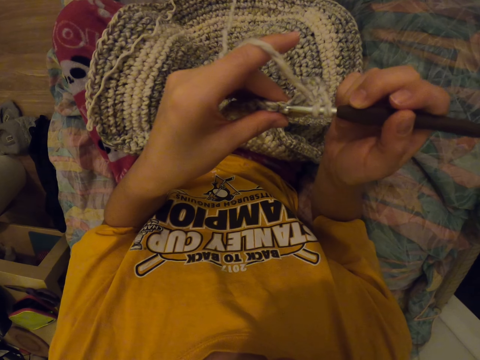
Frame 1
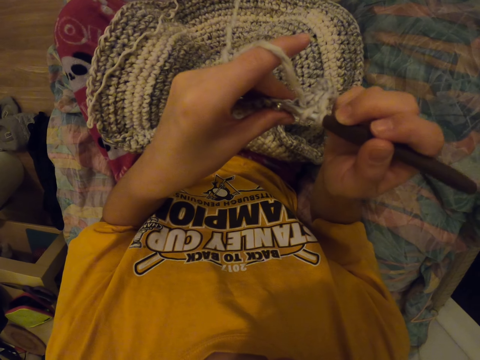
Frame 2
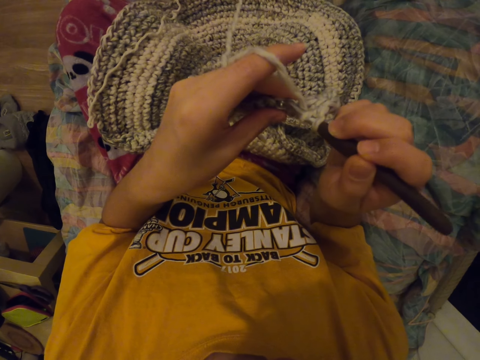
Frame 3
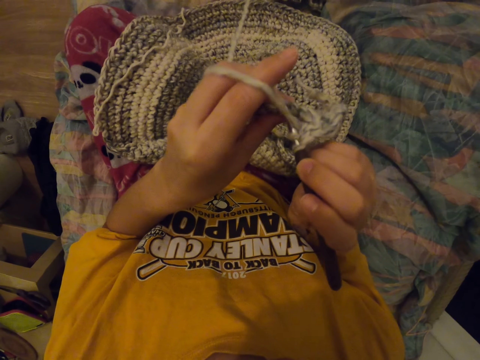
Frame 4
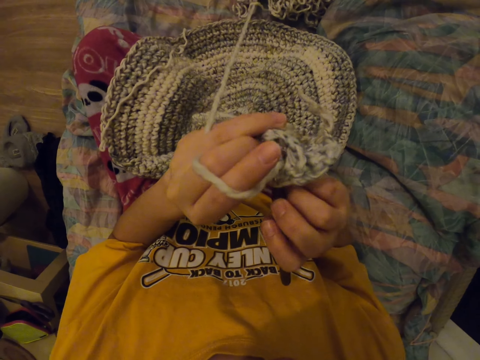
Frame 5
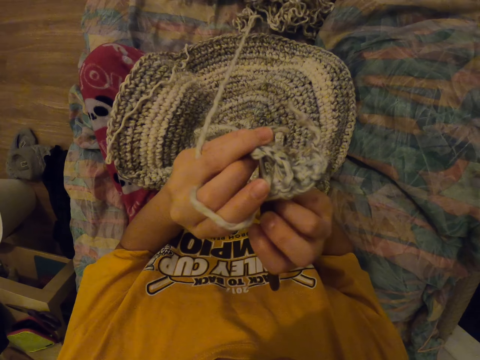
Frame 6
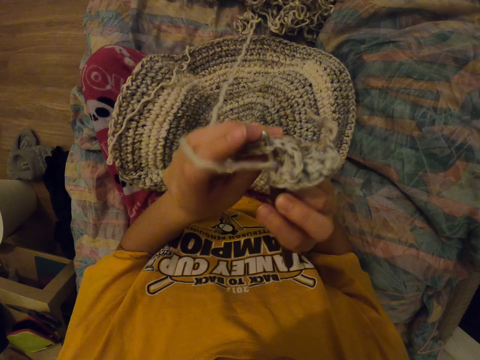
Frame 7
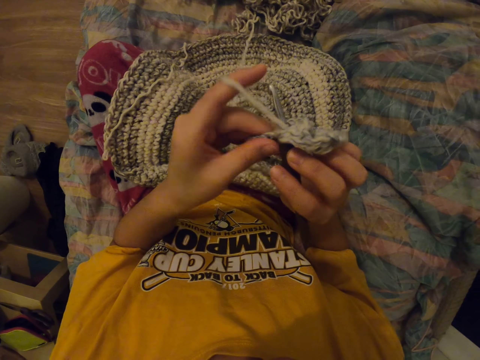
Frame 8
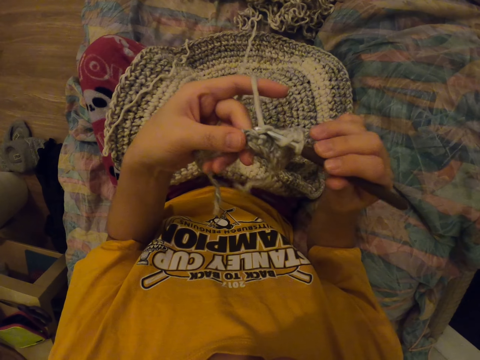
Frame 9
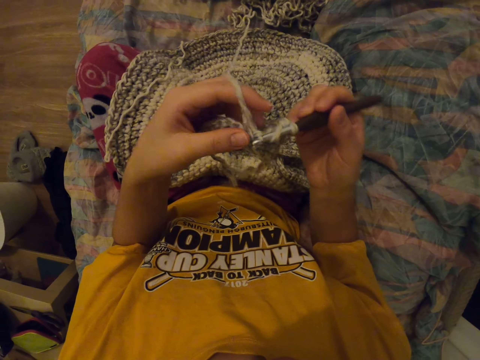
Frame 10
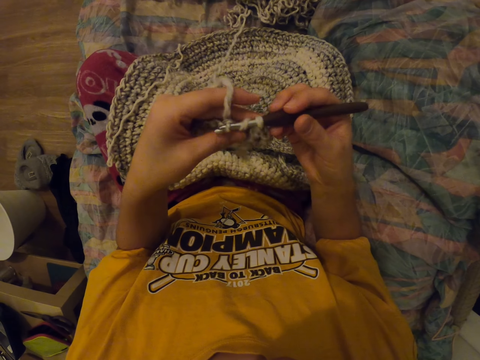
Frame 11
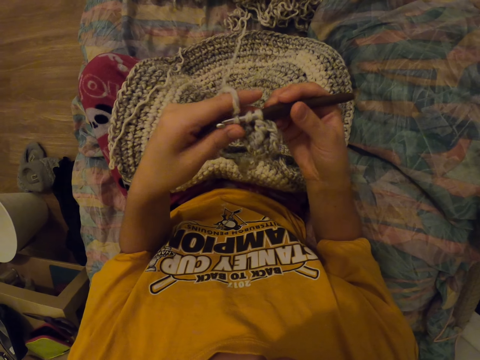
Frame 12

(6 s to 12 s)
The camera wearer knits a cloth.

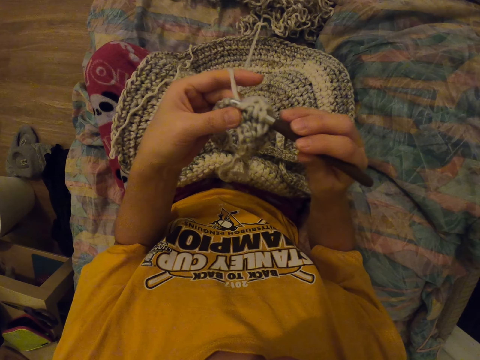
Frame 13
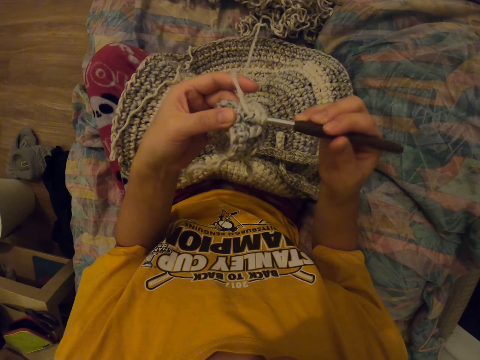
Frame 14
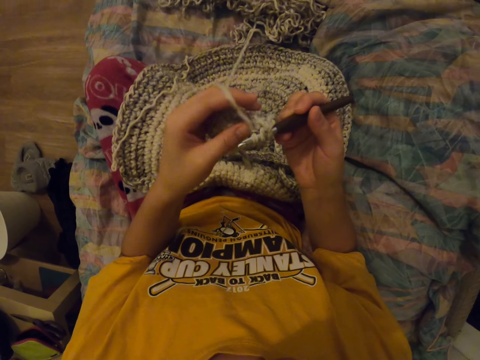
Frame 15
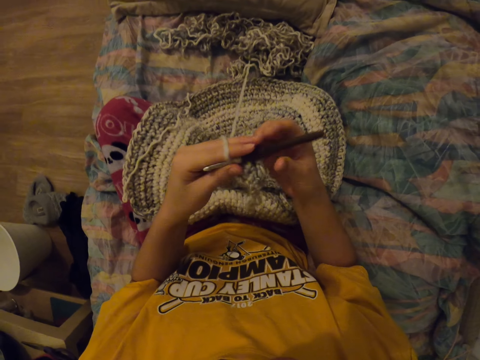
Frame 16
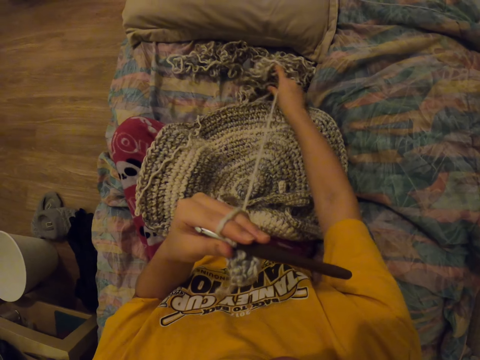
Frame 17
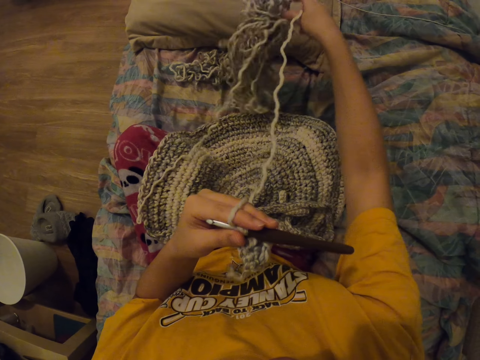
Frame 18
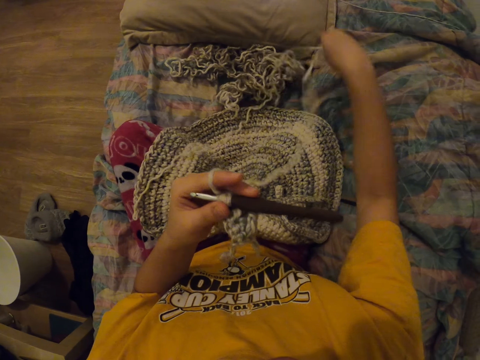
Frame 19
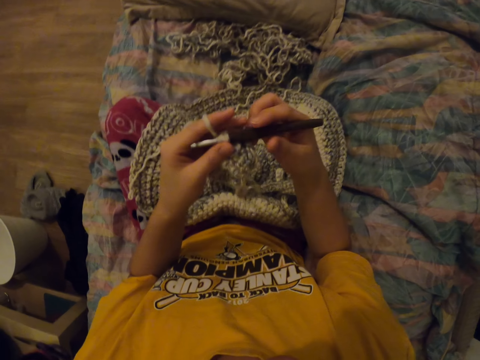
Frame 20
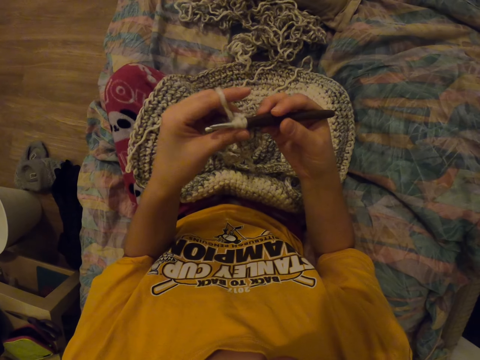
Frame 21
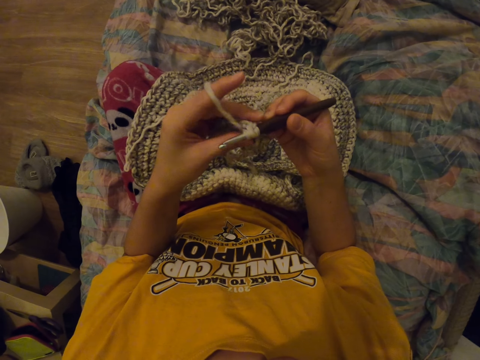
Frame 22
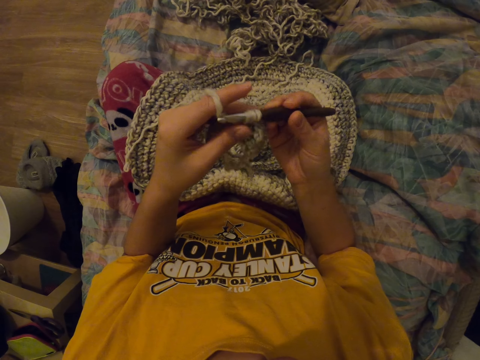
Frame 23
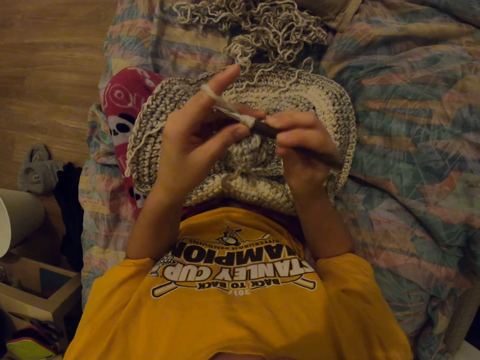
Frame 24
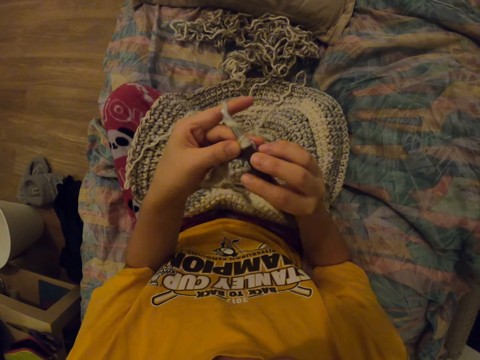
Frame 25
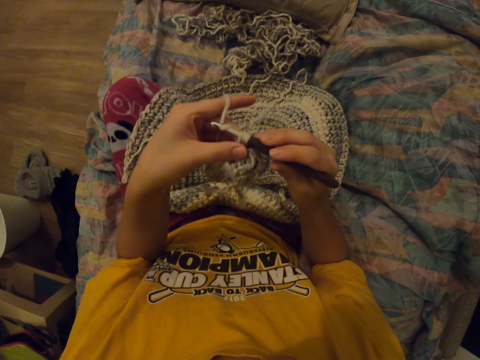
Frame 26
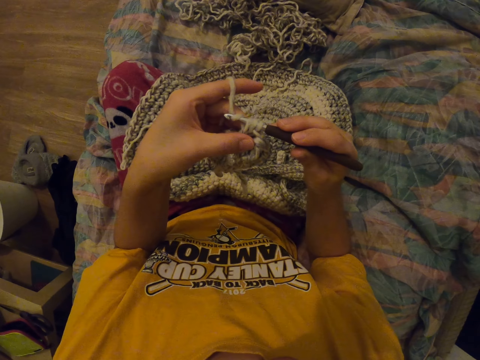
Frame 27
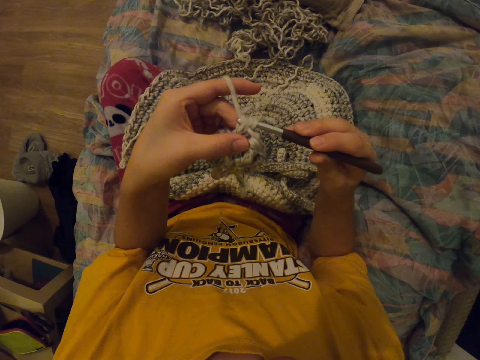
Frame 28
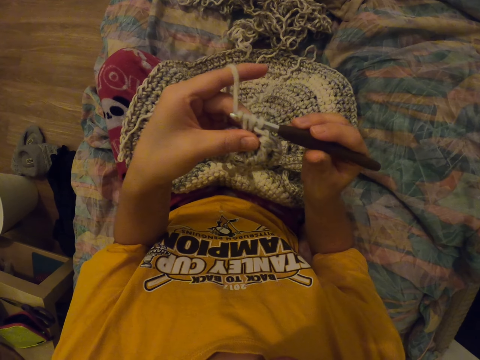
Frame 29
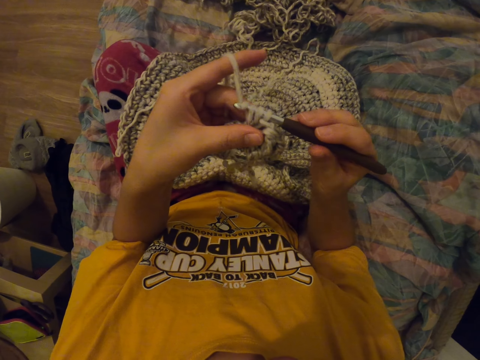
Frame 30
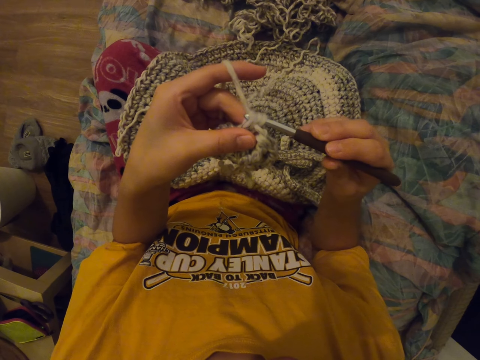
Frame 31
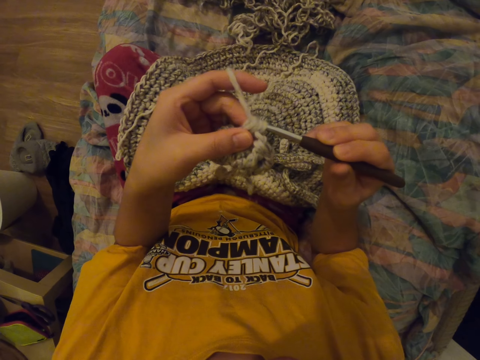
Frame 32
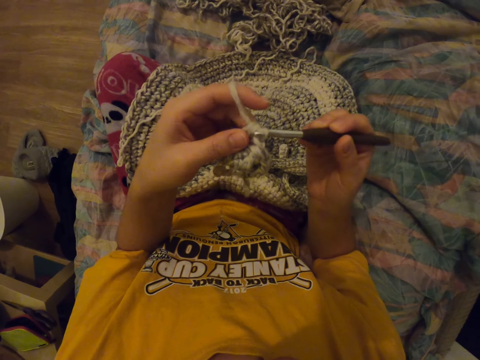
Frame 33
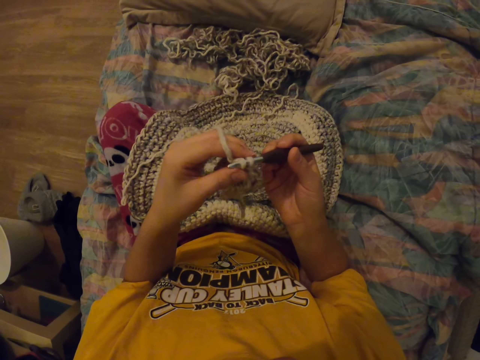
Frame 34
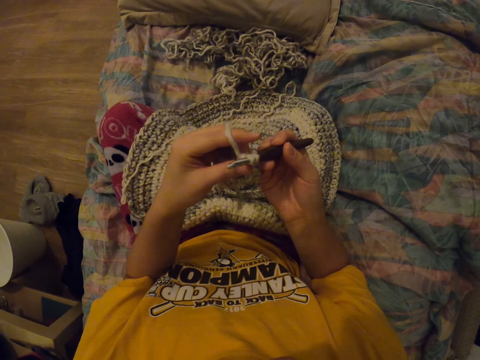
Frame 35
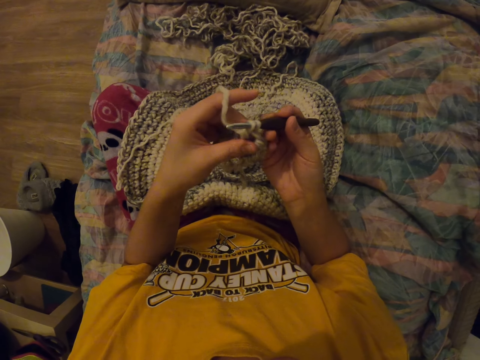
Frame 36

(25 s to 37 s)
The camera wearer pulls the yarn. They hold the crochet hook. They knit a cloth.

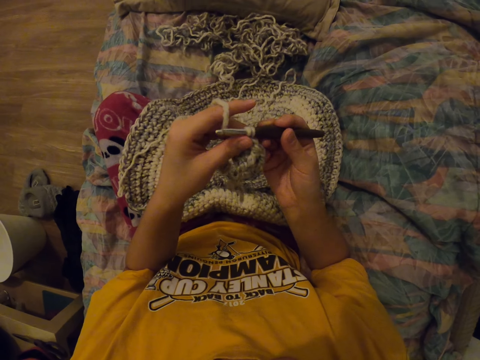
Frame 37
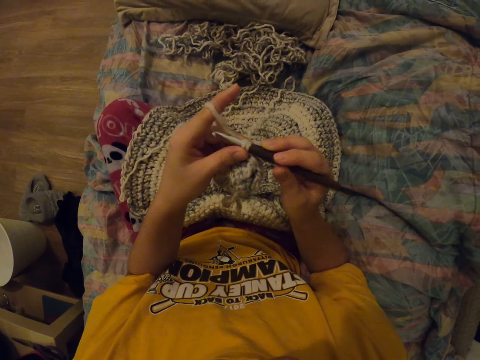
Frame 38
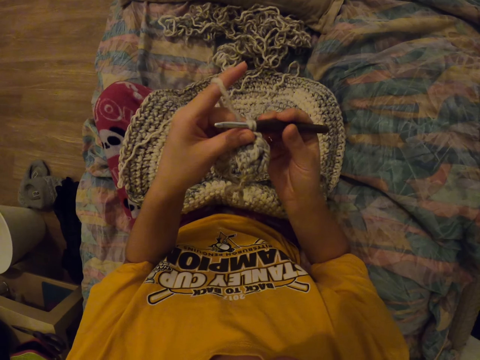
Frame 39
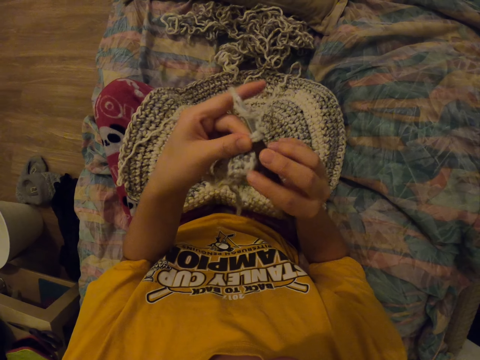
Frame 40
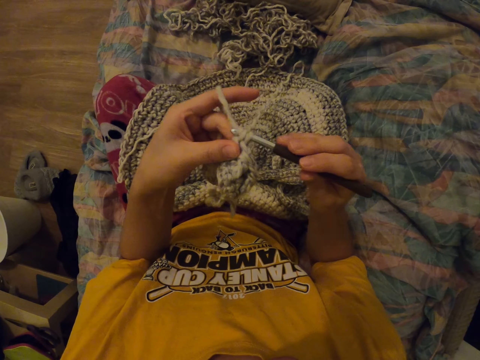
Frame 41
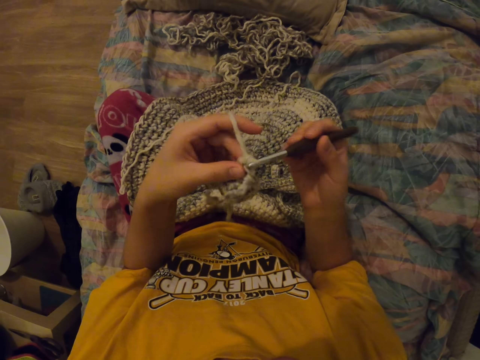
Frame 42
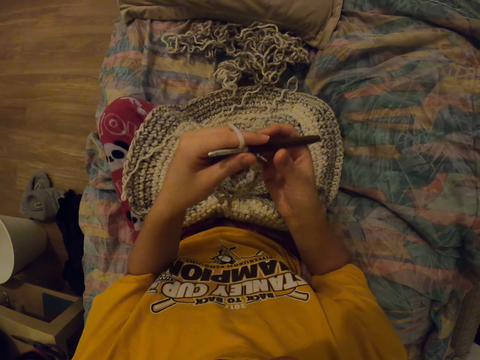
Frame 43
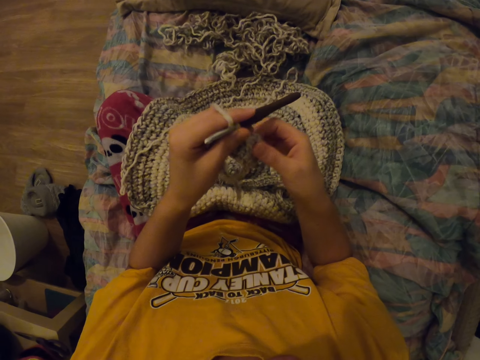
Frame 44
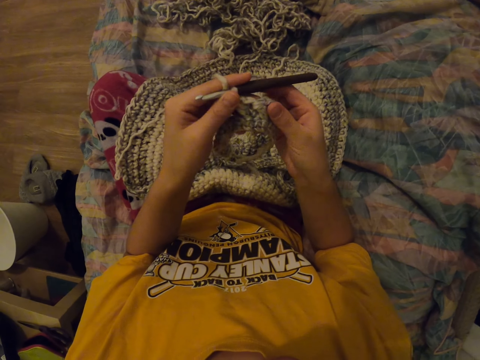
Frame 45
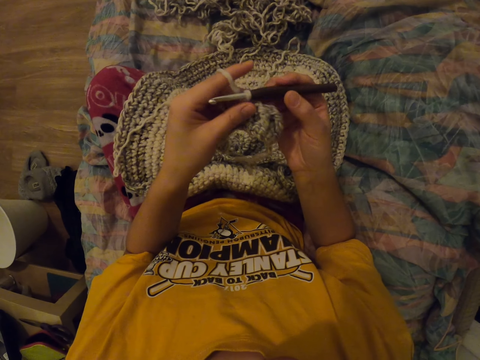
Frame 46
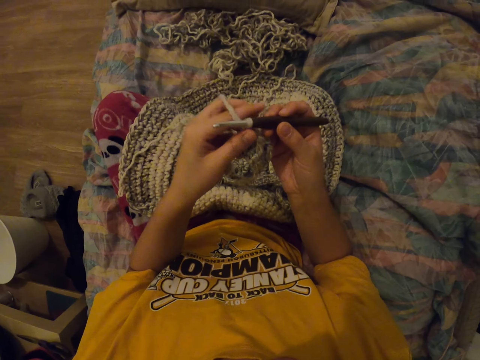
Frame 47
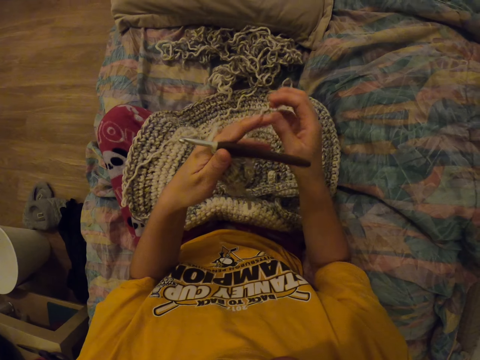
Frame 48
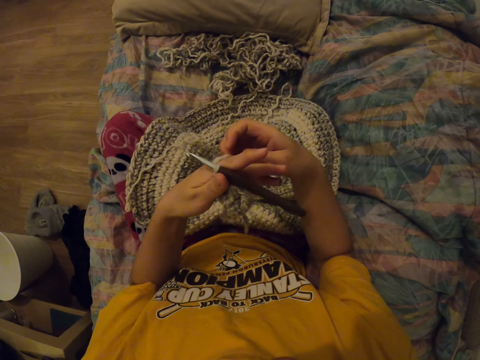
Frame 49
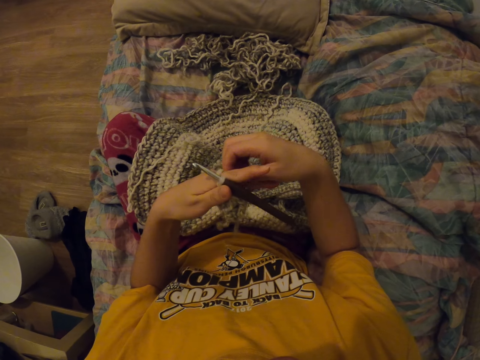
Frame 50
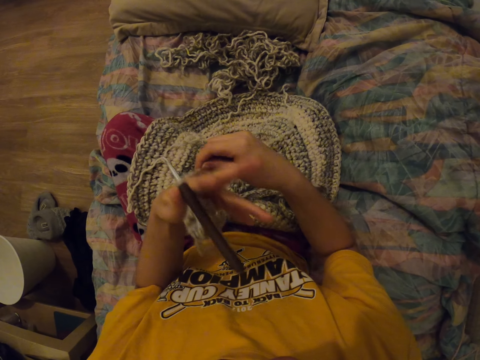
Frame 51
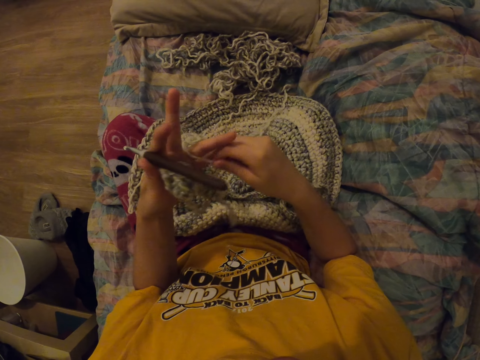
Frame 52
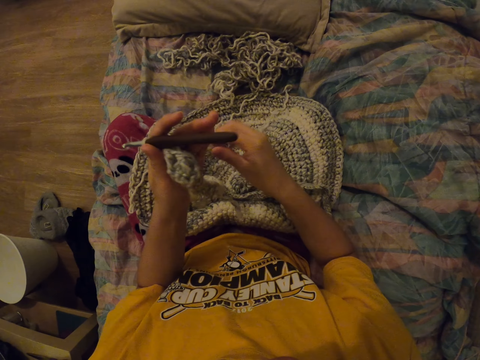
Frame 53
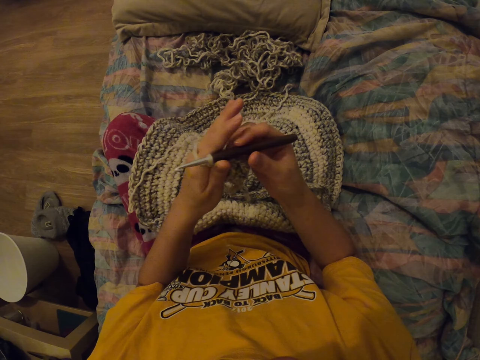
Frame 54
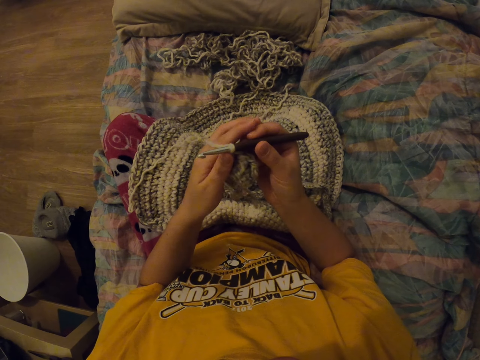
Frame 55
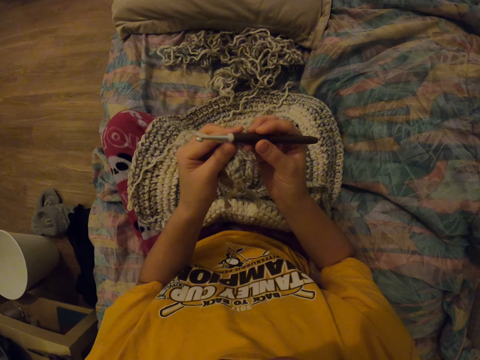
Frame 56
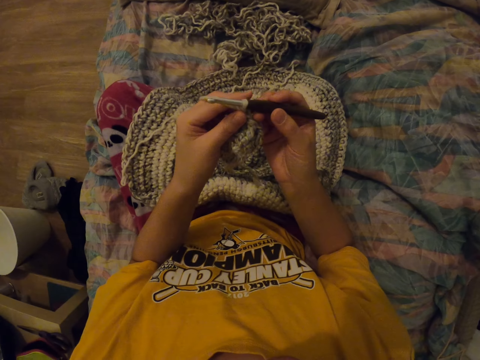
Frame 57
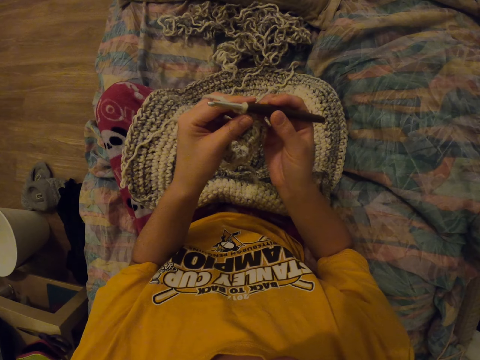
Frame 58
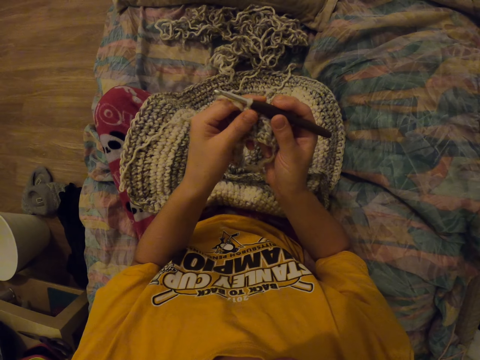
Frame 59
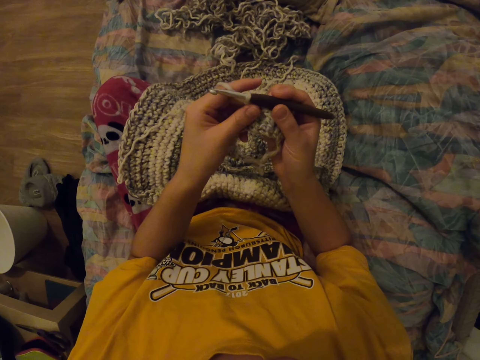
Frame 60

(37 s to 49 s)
The camera wearer holds the cloth. She holds the crochet hook. She holds the yarn in place. She rolls the thread on her hand. She holds the crochet hook.
